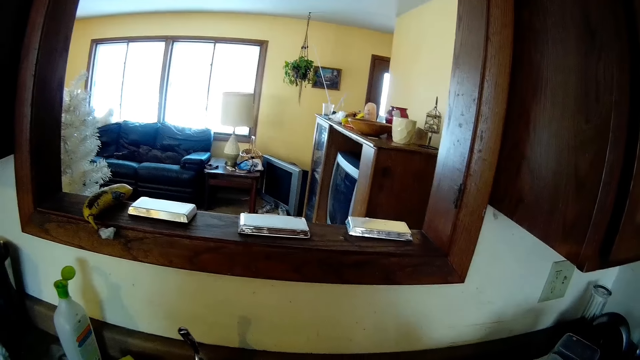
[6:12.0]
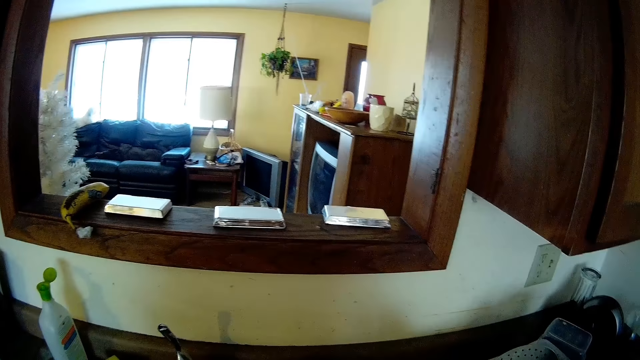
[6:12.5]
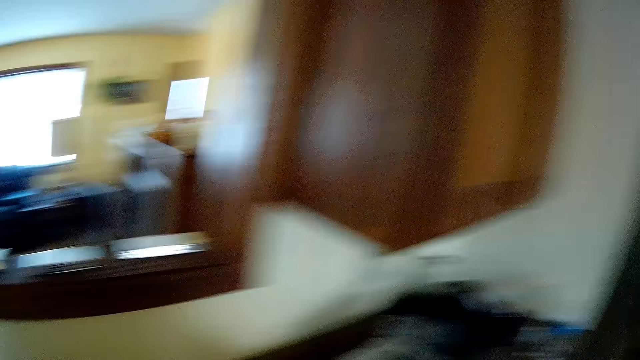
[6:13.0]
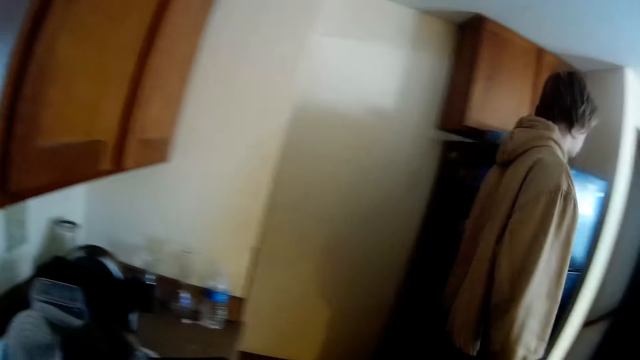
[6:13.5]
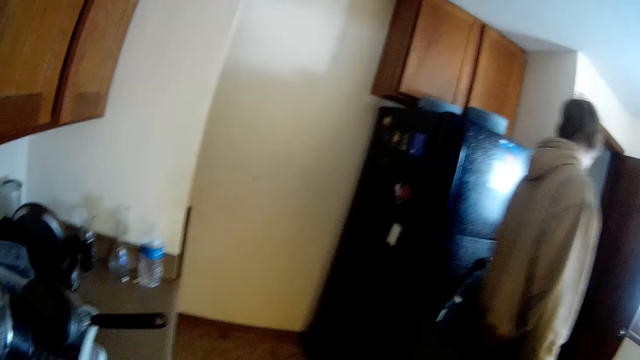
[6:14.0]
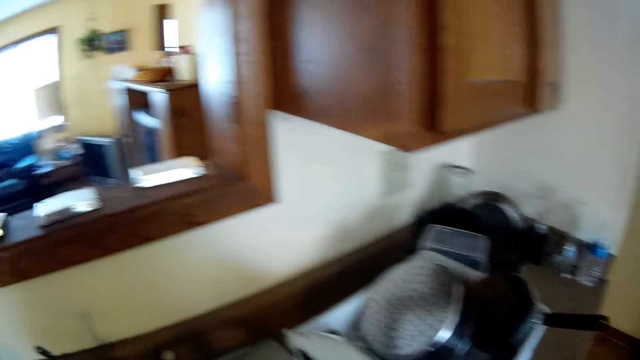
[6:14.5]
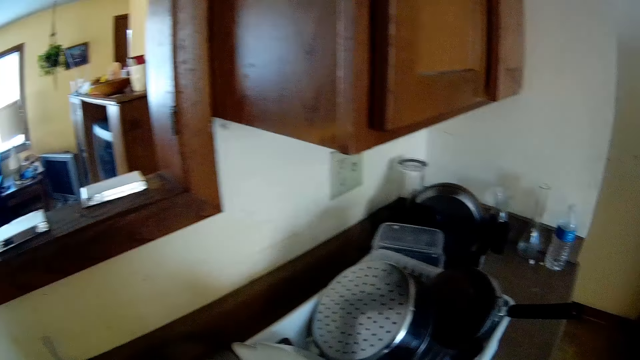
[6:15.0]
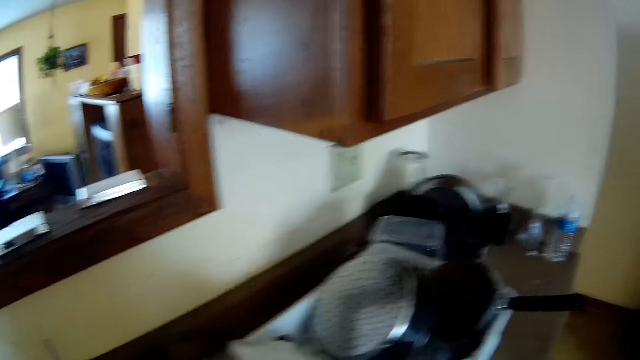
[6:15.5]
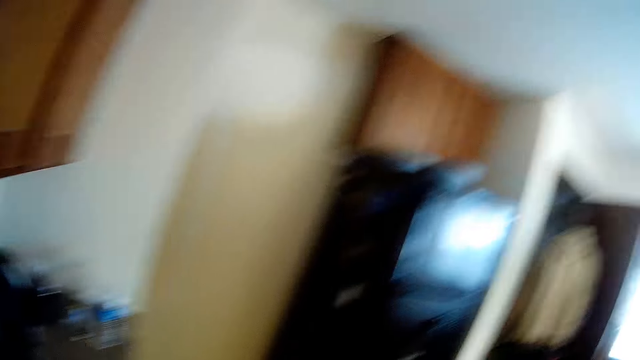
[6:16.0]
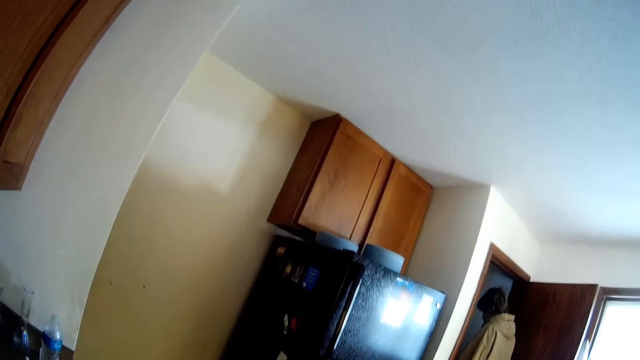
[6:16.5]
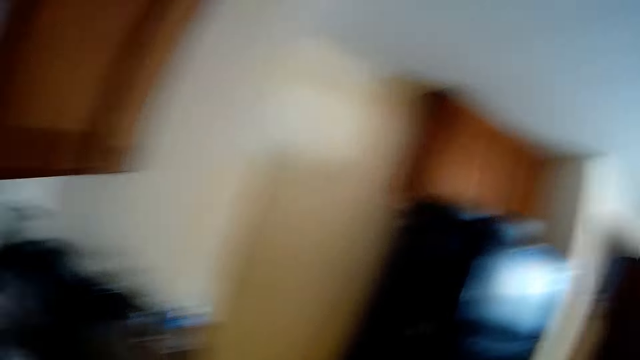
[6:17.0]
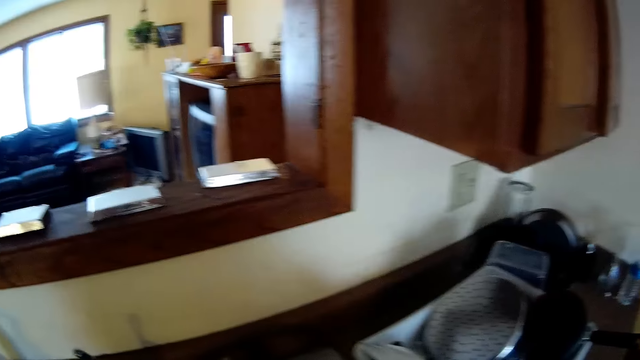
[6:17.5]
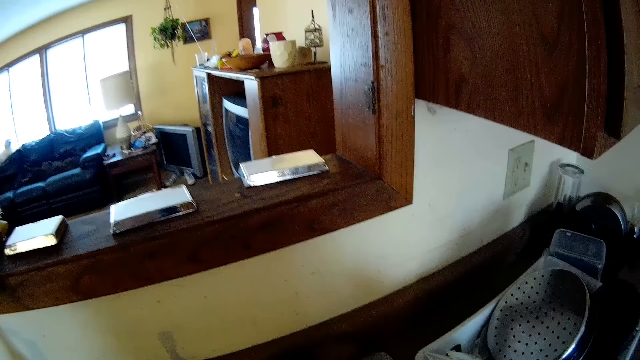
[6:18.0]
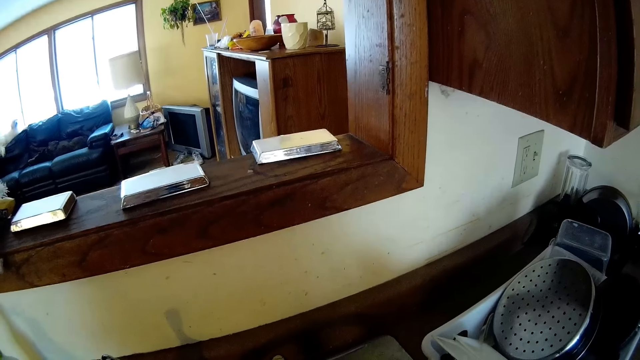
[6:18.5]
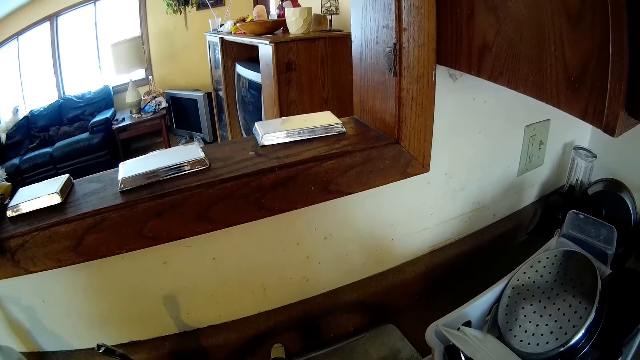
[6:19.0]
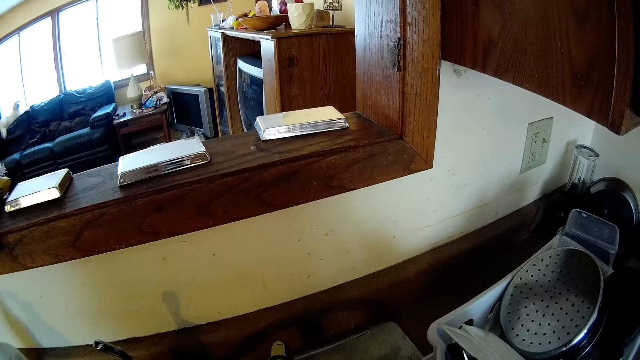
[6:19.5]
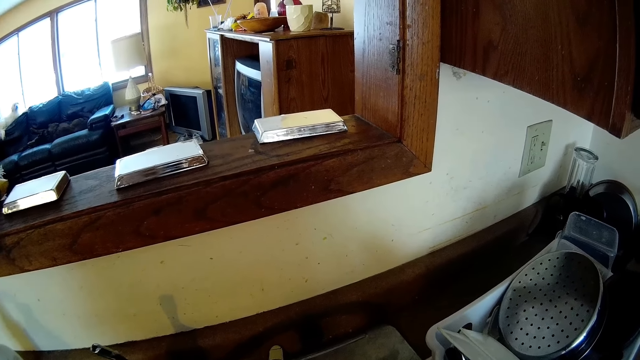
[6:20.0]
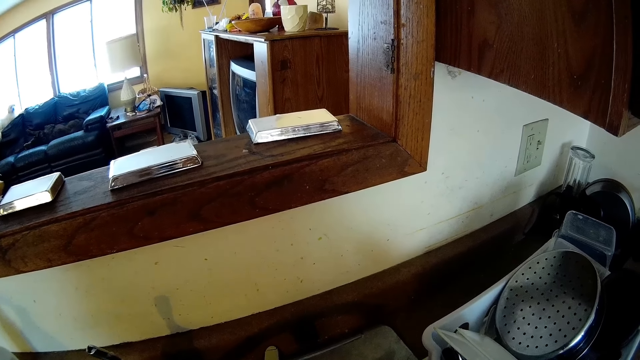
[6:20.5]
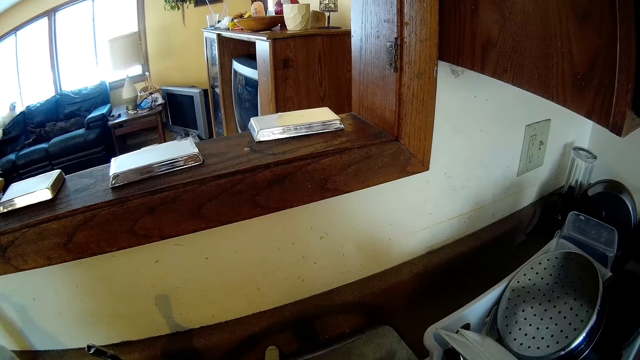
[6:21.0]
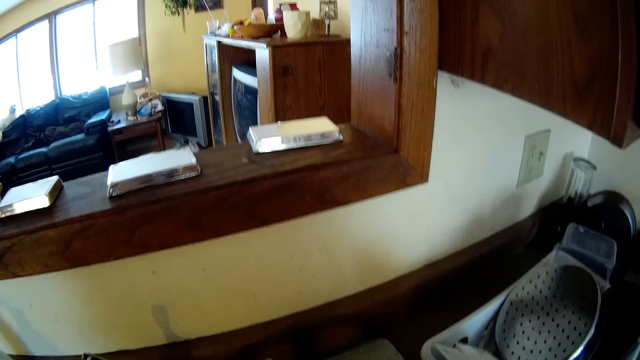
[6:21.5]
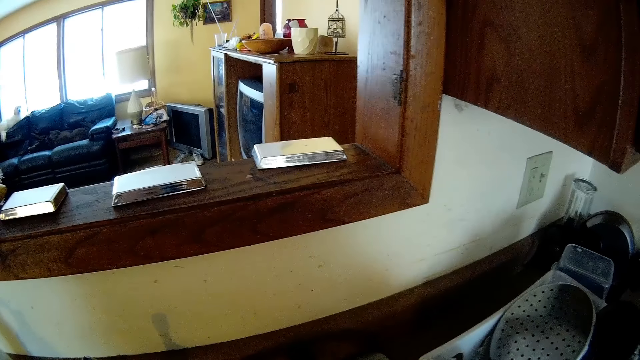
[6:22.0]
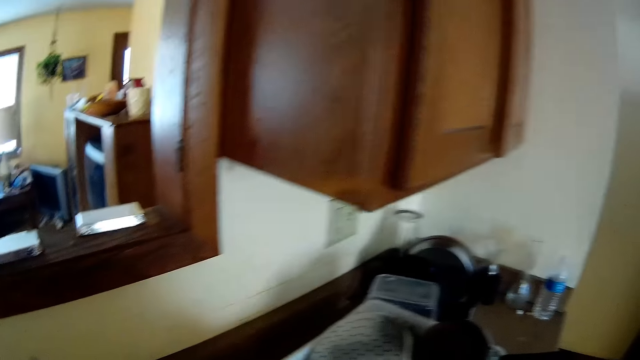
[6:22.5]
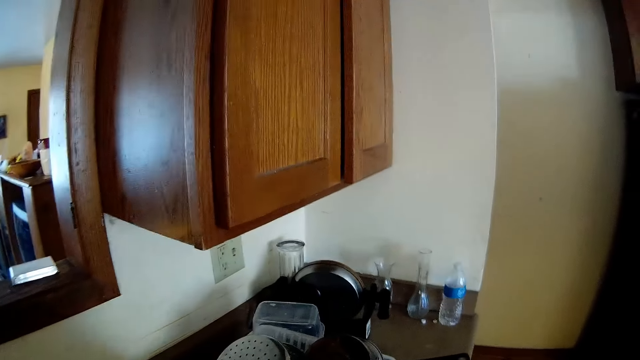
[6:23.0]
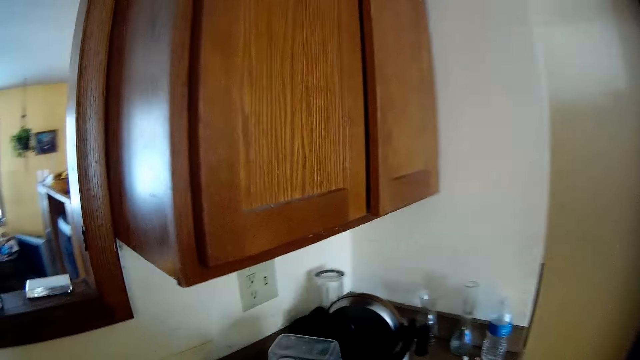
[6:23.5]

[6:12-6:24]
The man walks into a kitchen and walks out of the kitchen.

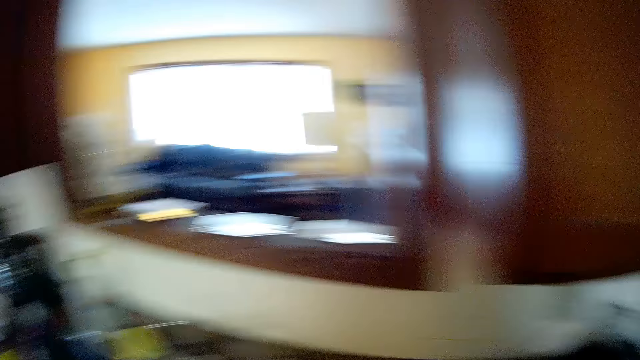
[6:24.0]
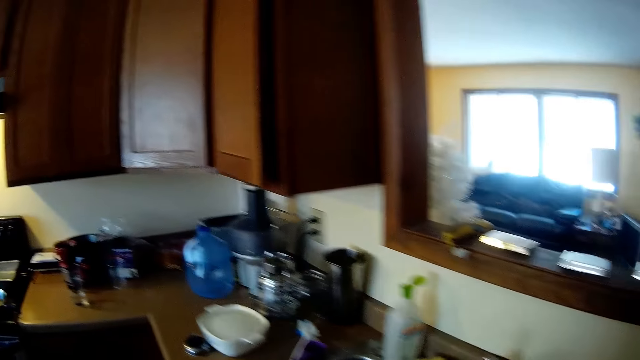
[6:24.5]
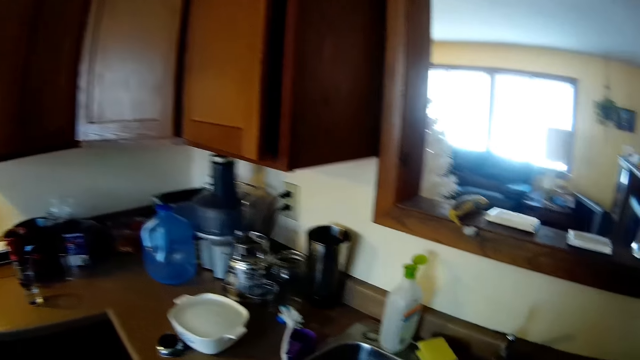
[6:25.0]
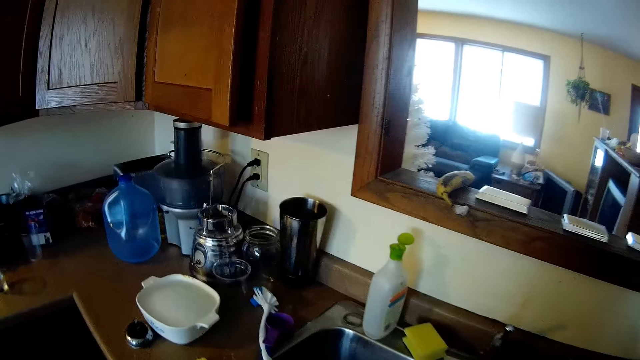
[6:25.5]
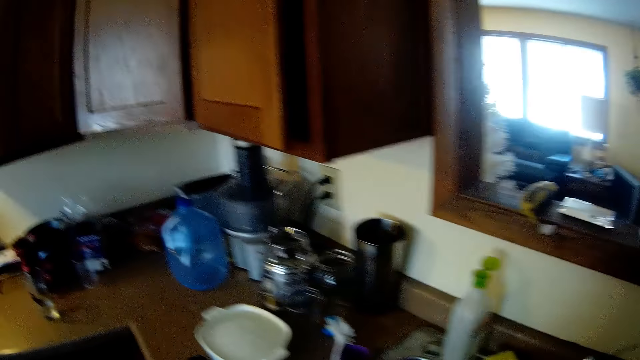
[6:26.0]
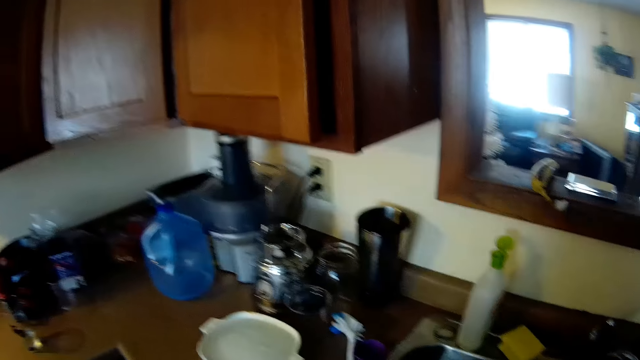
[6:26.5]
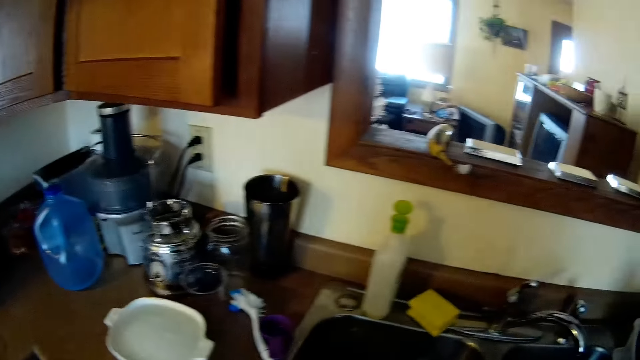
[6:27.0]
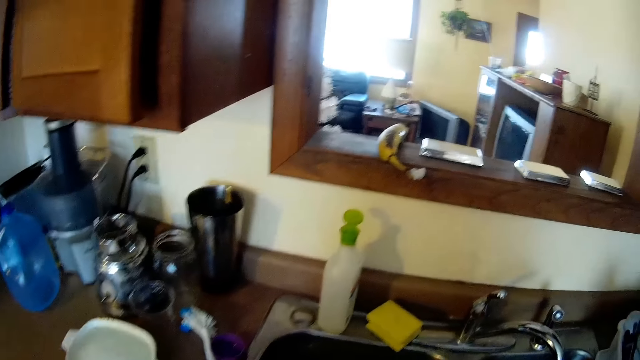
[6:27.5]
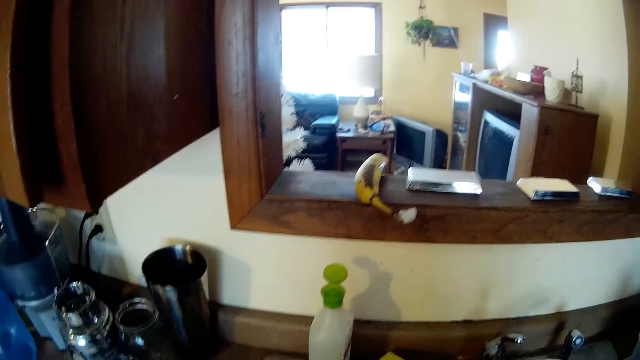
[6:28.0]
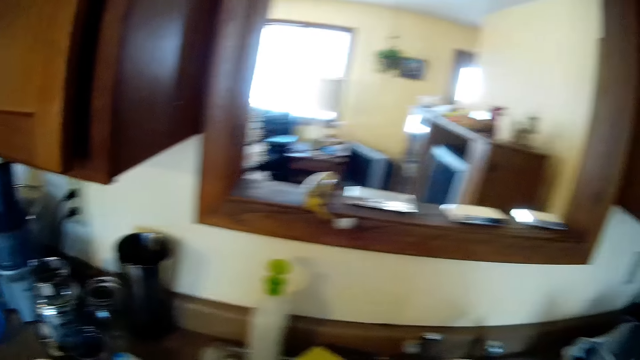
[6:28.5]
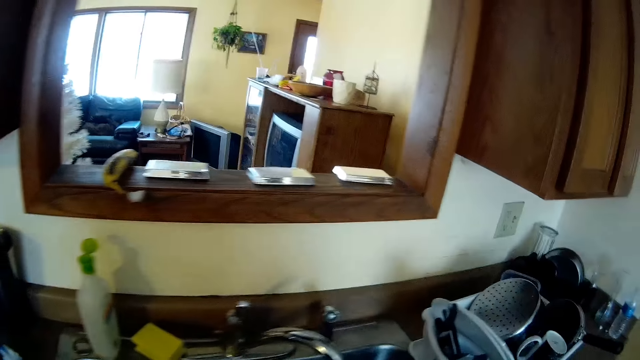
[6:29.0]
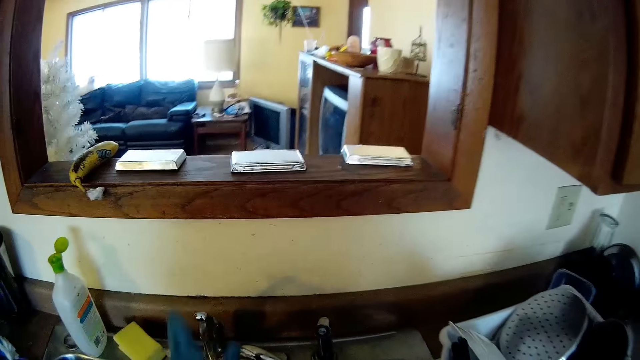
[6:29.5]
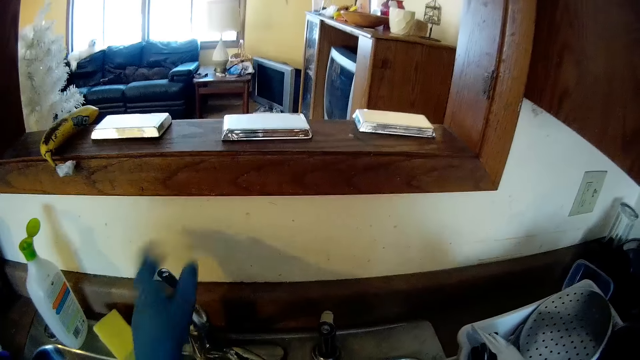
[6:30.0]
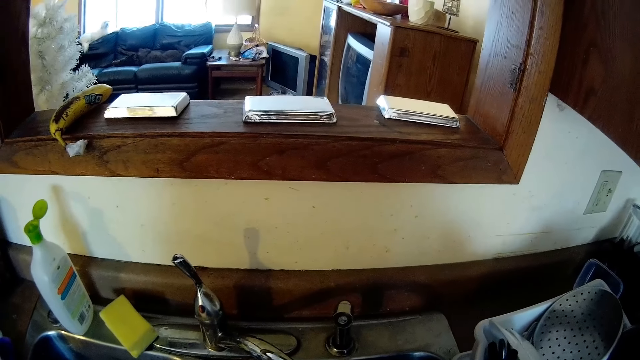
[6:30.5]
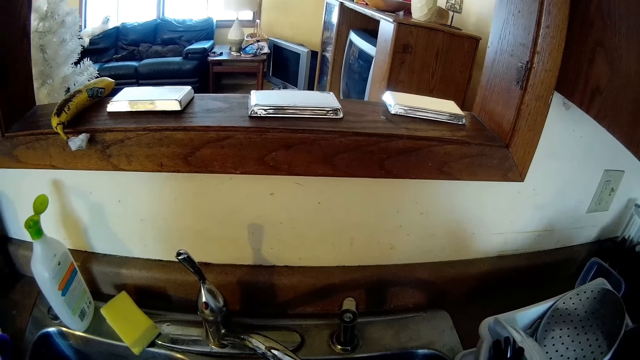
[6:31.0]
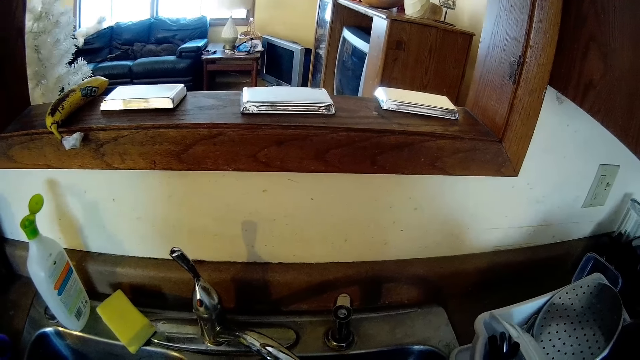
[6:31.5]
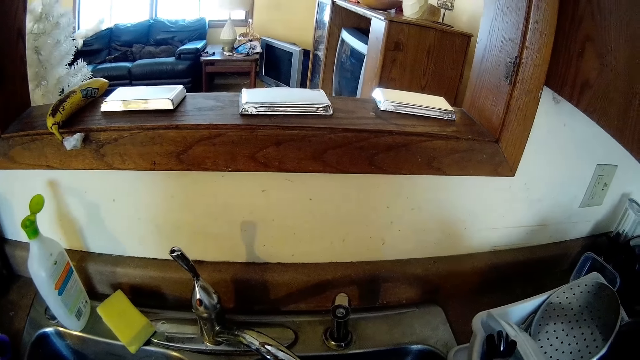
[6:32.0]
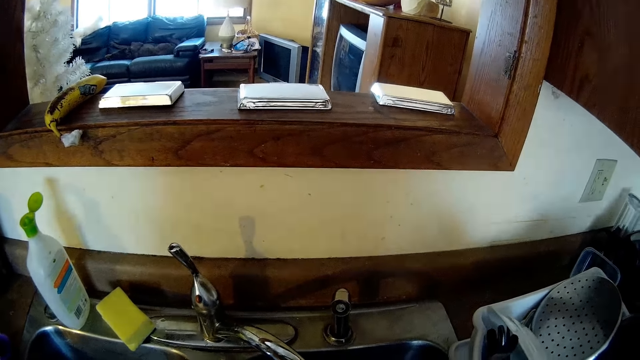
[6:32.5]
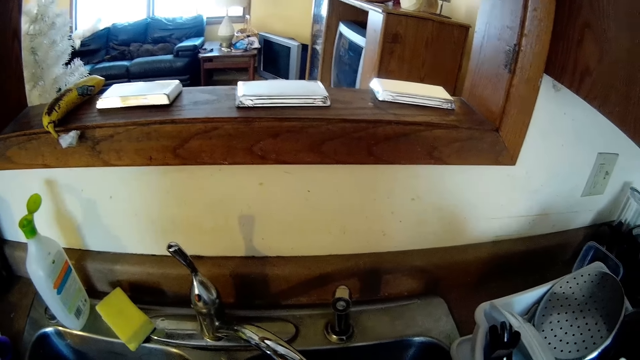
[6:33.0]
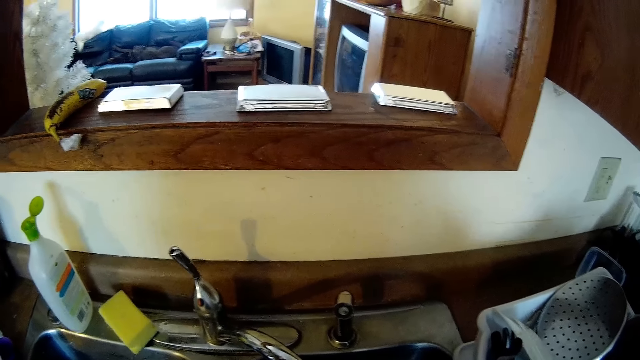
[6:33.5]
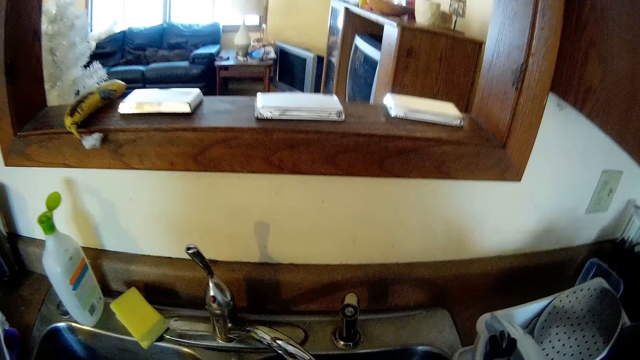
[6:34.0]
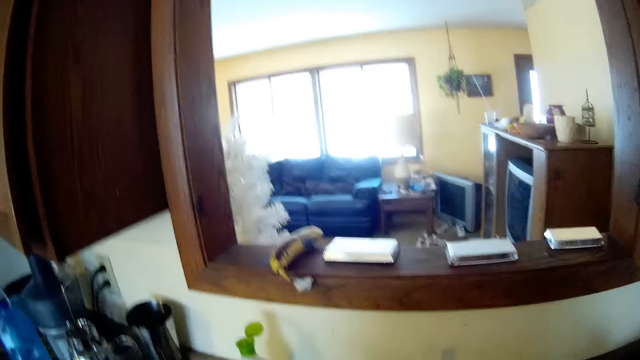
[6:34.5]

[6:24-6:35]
The camera wearer turns on a tap with her left hand.
